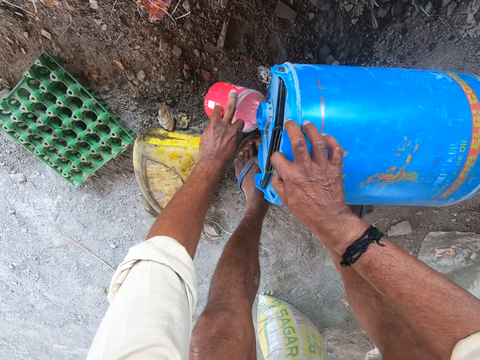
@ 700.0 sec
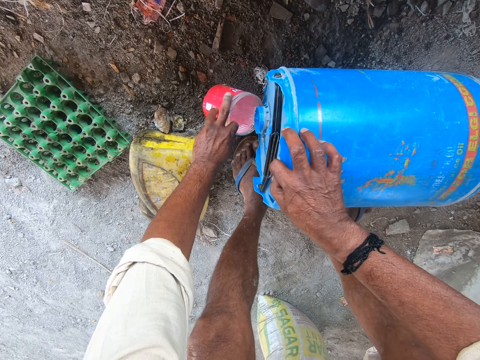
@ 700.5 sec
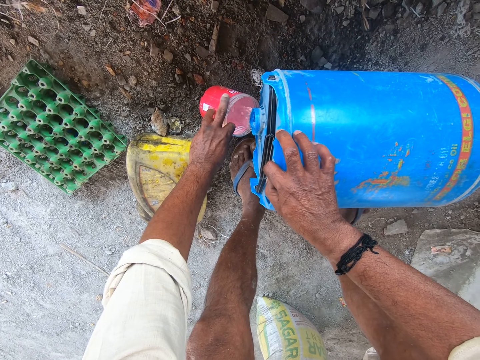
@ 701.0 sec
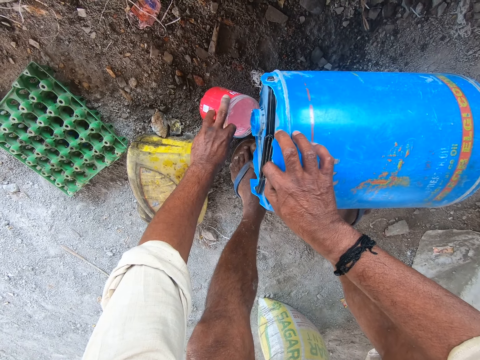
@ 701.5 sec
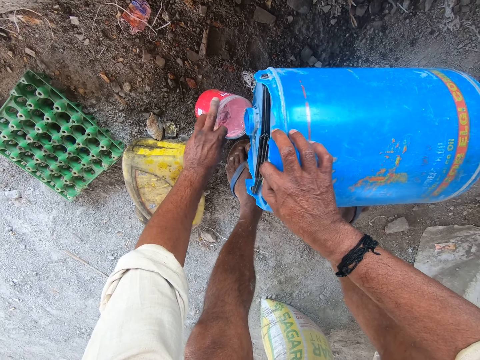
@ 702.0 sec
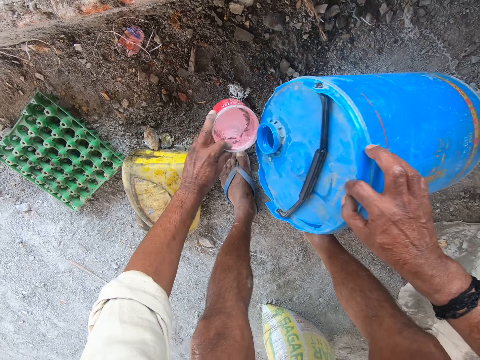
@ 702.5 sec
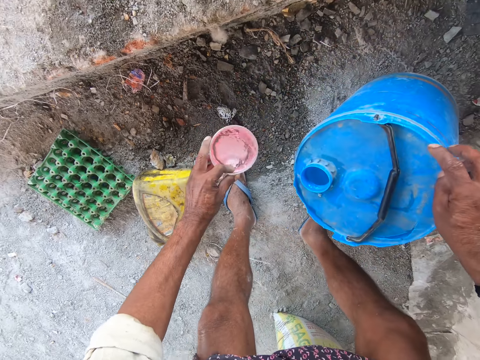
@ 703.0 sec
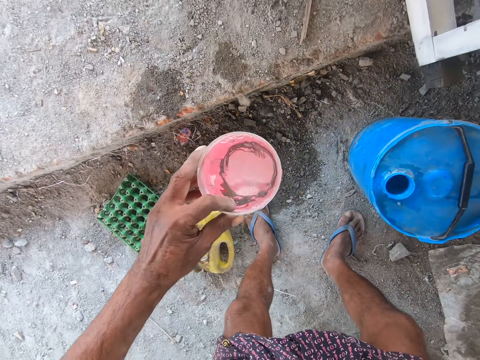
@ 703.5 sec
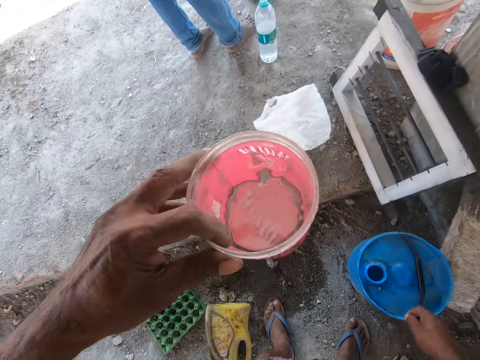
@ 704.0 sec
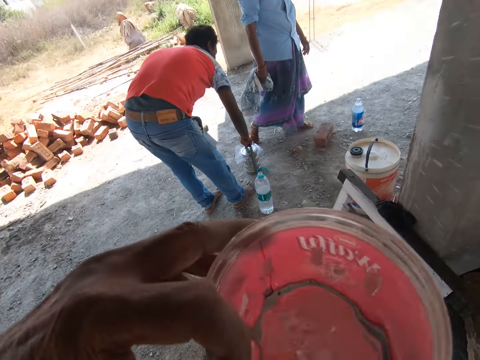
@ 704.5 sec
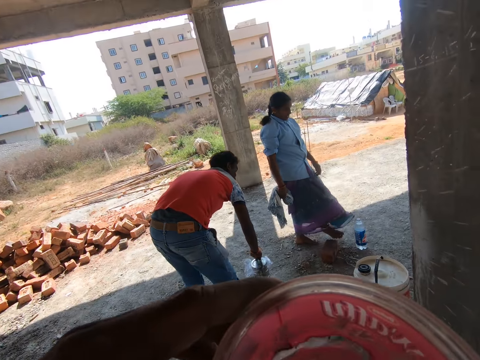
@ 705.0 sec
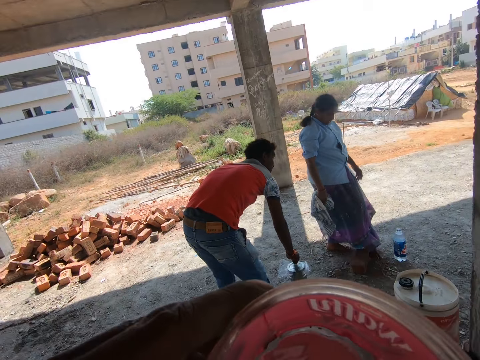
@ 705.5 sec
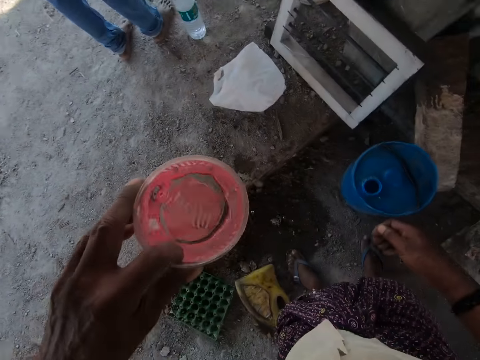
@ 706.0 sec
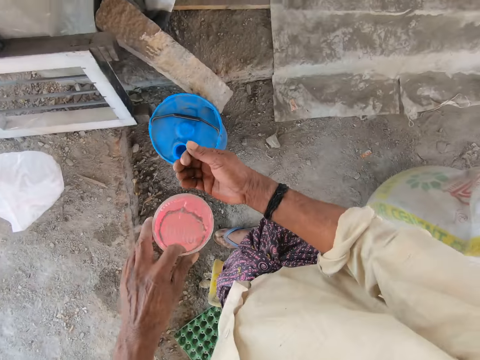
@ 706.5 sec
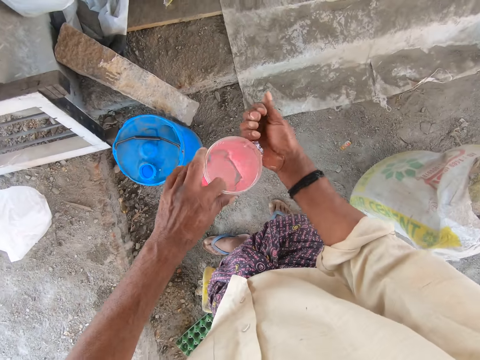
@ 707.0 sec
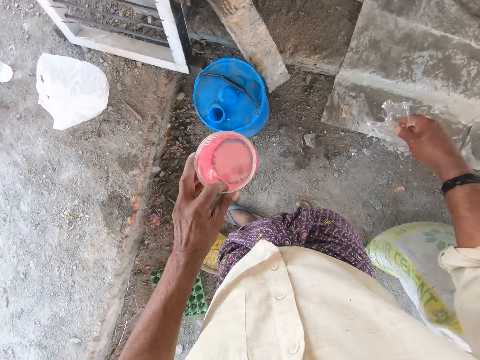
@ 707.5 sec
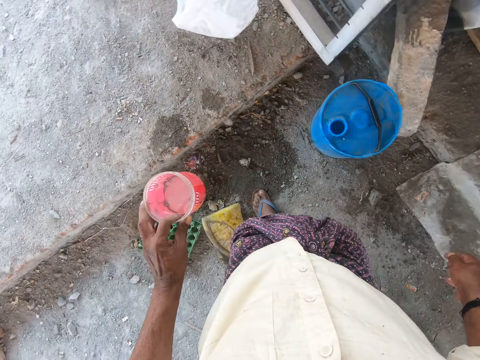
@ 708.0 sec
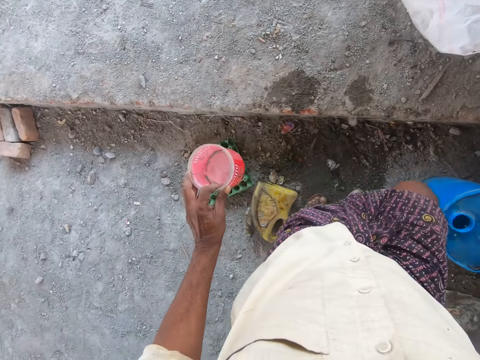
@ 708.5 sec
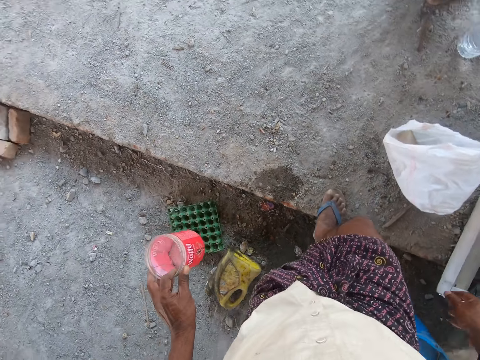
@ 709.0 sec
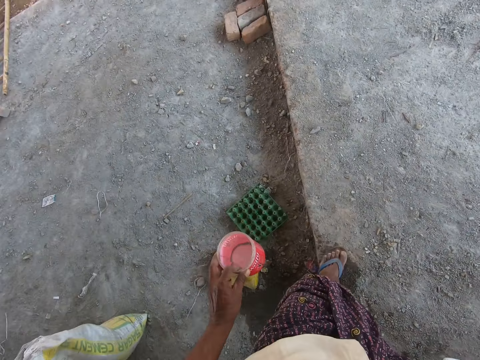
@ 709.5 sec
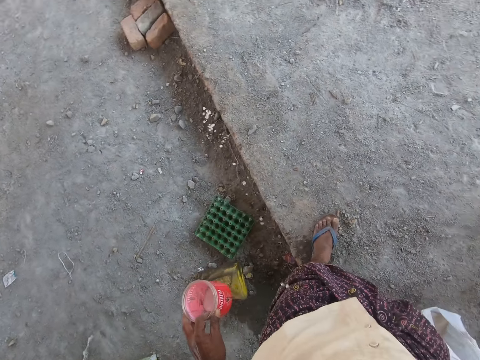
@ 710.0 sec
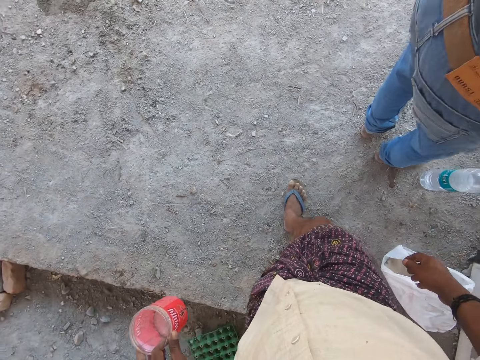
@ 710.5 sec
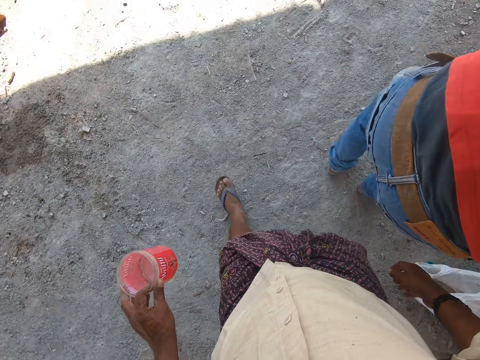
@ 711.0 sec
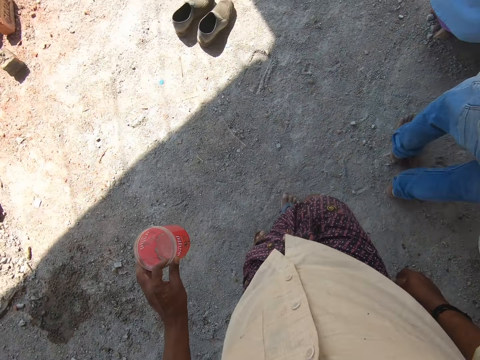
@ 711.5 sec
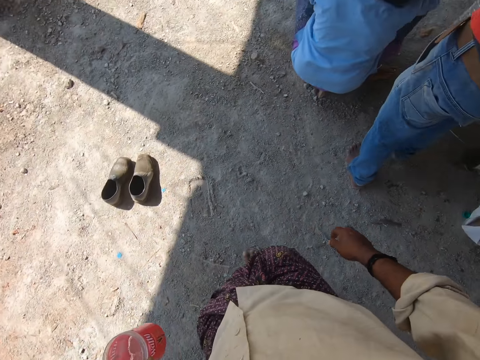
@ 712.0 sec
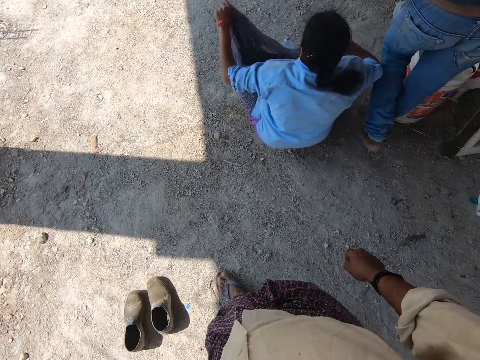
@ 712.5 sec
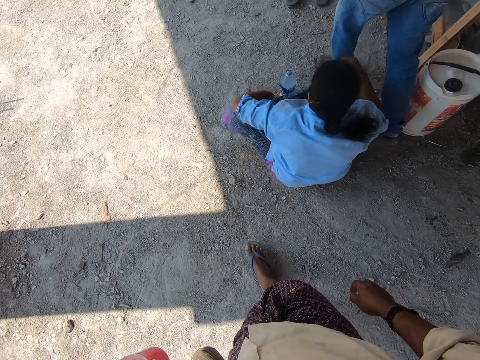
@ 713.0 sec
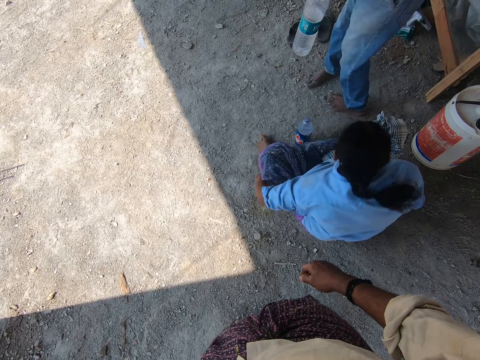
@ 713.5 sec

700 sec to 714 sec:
The camera wearer fetches water in the tin. They pour water in the container. They return the jerrycan. They drink water from the tin. They pour water on the right hand. They rinse the hand. They step forward. They spit on the ground. They walk on the compound.

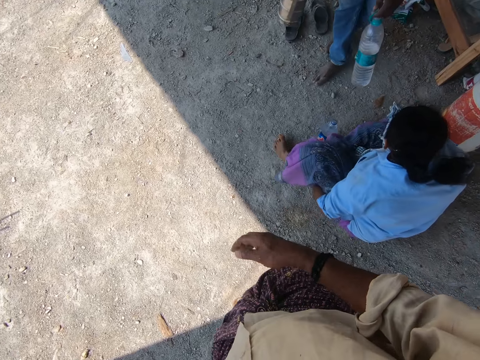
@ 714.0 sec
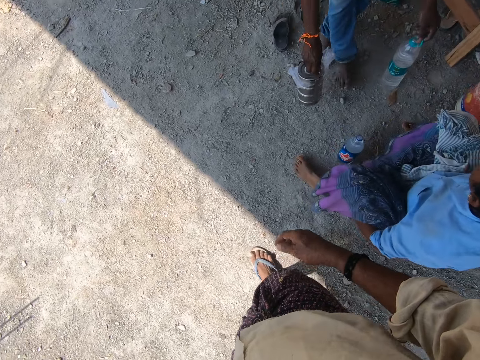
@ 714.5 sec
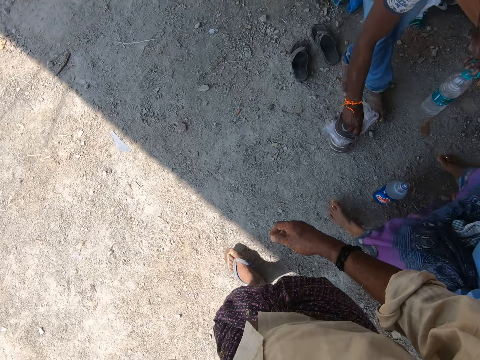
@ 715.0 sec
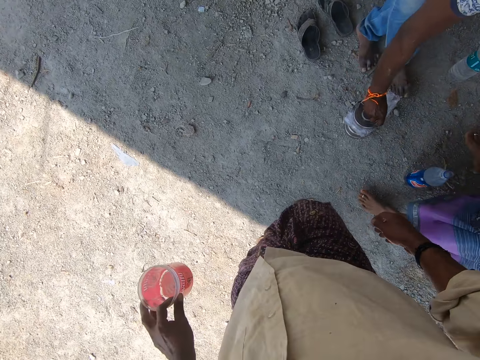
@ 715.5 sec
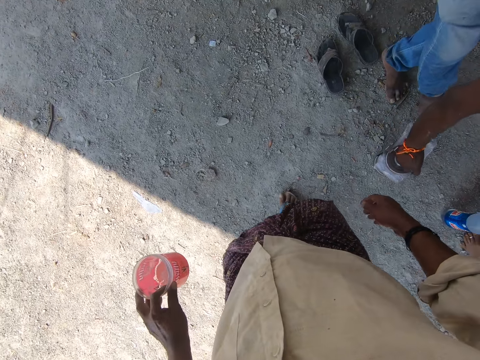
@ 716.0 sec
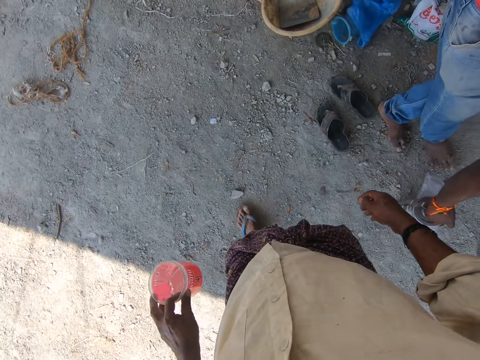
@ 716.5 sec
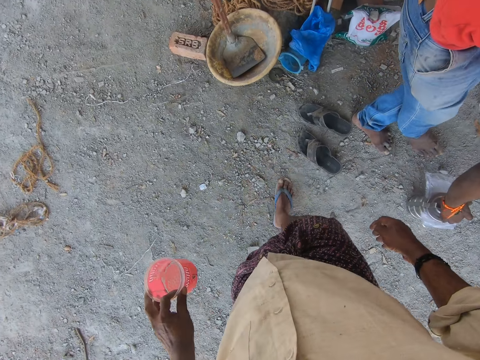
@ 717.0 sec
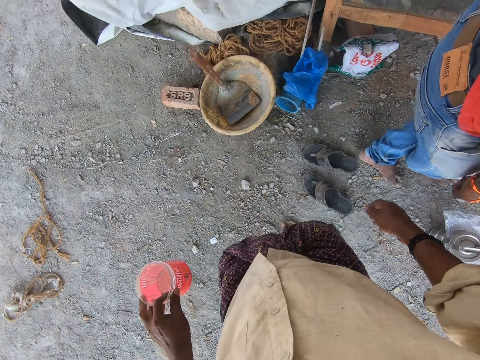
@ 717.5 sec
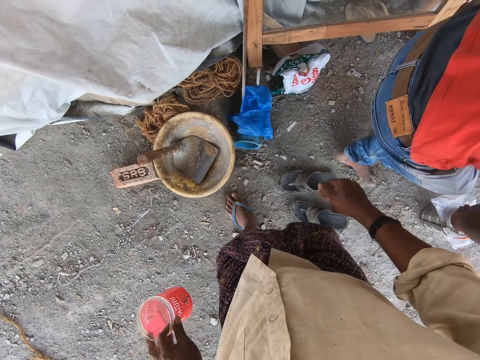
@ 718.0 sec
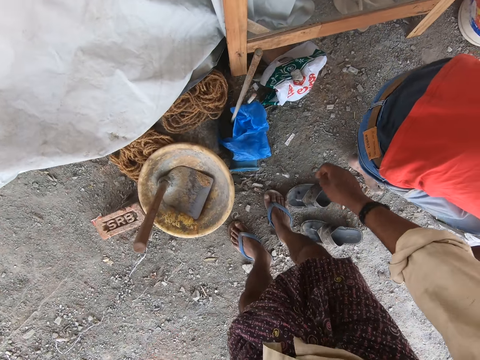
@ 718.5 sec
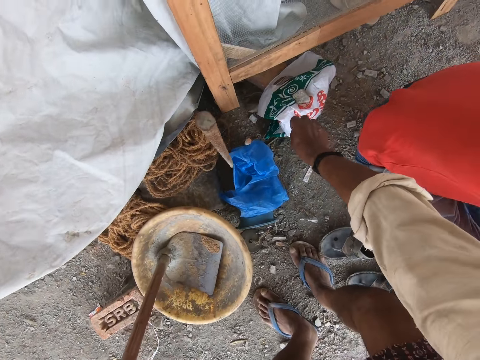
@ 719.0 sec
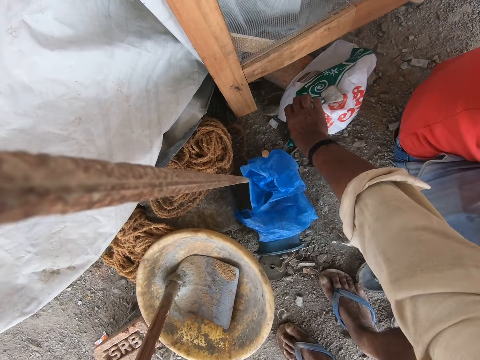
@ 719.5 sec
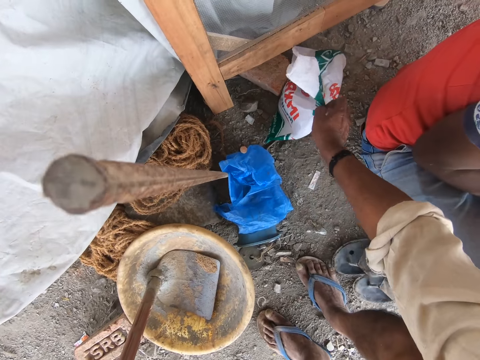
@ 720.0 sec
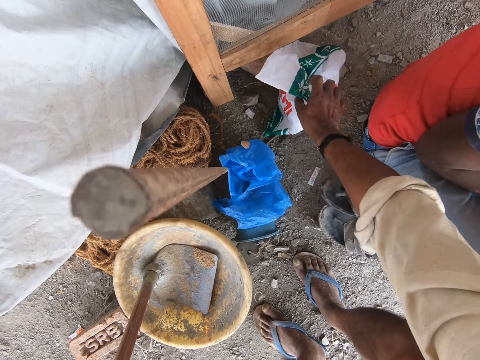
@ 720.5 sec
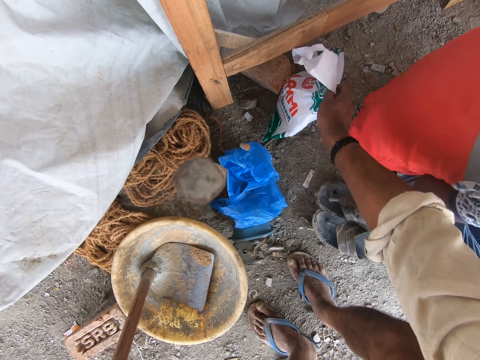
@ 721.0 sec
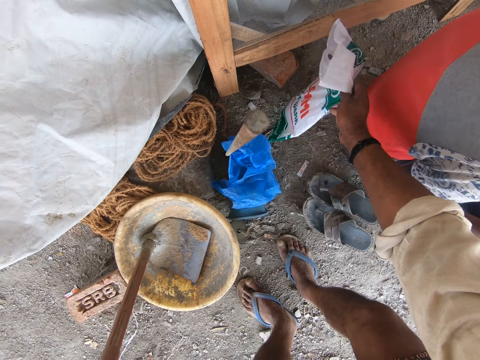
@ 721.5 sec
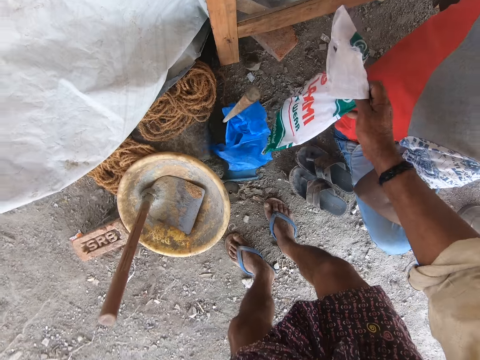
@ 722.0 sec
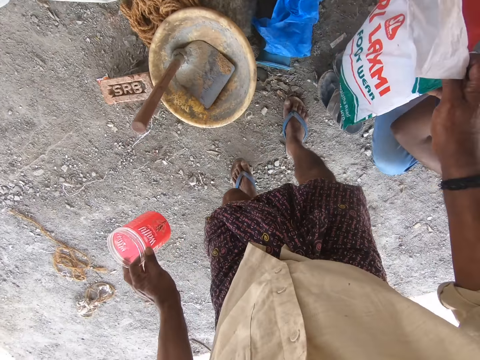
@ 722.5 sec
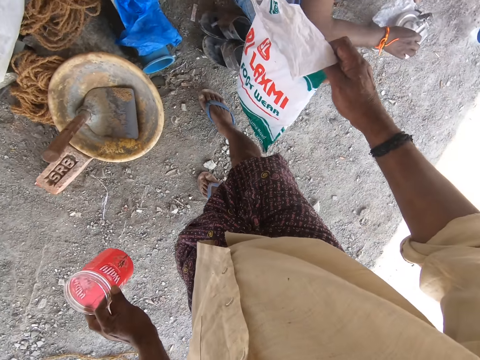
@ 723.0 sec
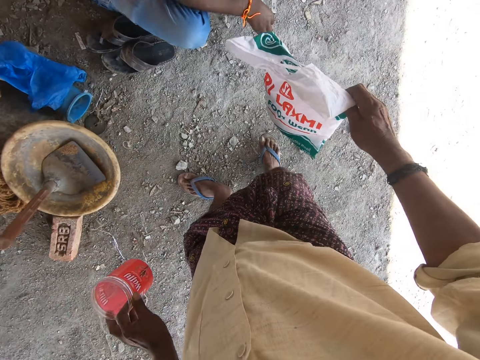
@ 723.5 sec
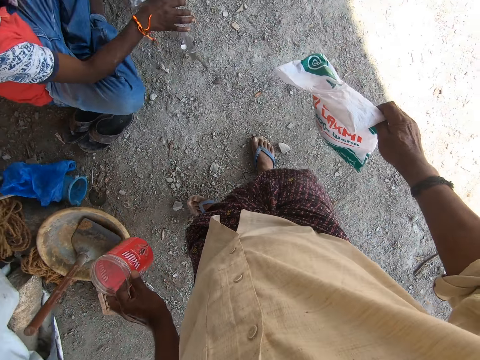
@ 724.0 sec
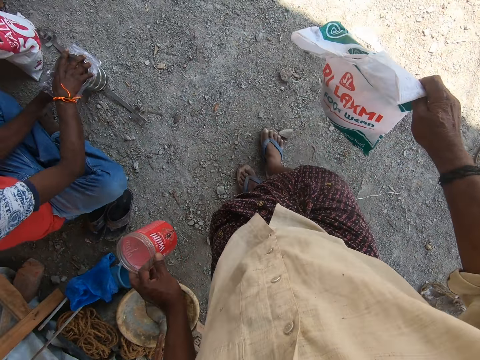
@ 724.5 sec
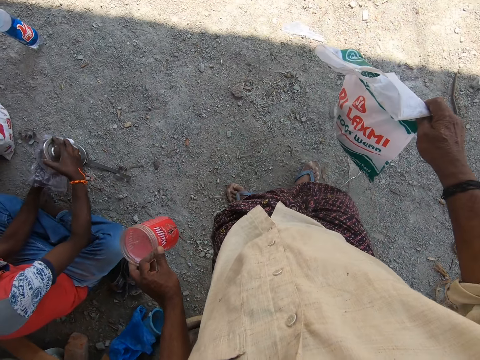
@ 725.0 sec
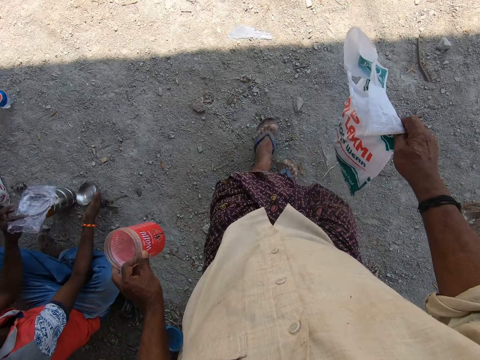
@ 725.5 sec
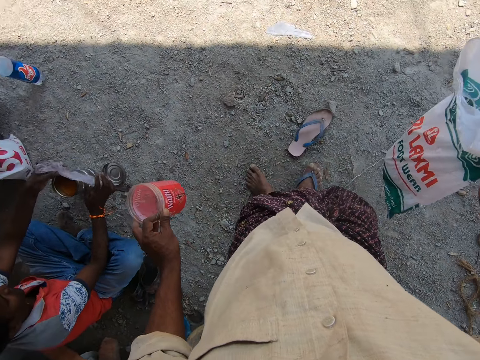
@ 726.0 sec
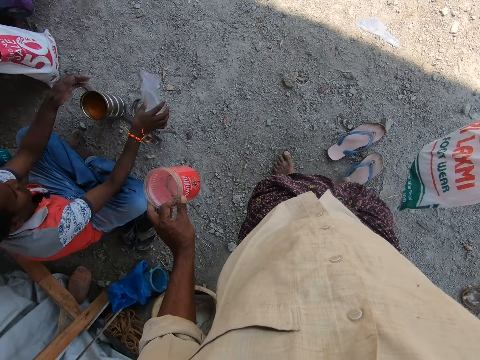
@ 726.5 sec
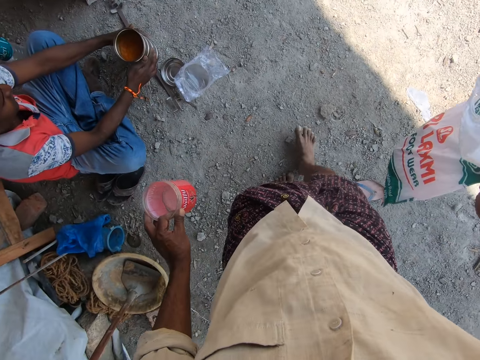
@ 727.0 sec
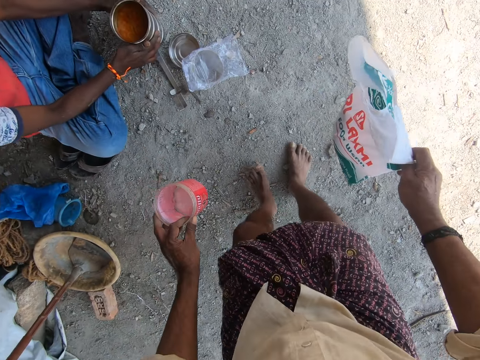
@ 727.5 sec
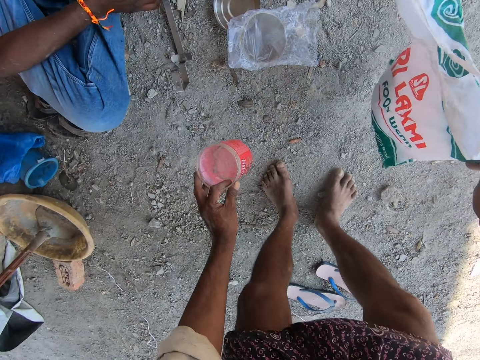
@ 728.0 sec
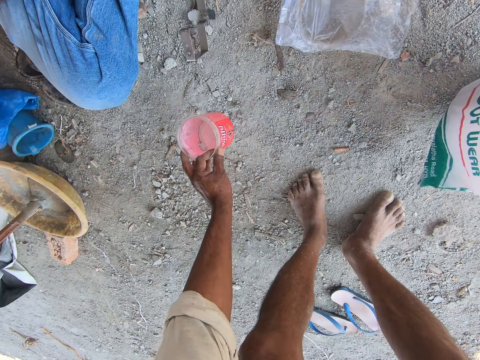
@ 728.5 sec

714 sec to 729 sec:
The man puts a pot on the floor. The camera wearer bends towards the plastic bag. They pick up the plastic bag or paper bag from the floor. They turn around. The man opens the pot. The camera wearer removes slip-ons. The man drops paper on the floor.
